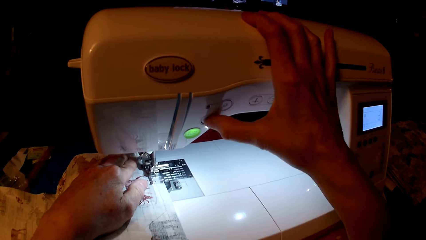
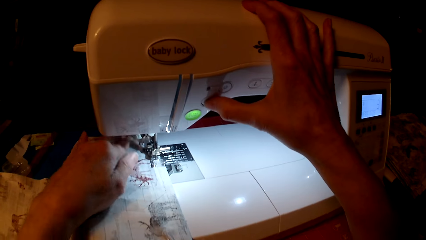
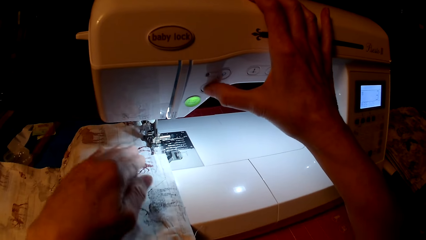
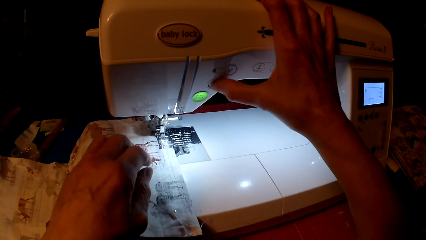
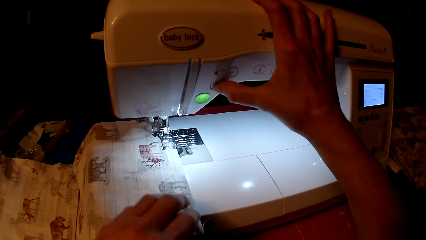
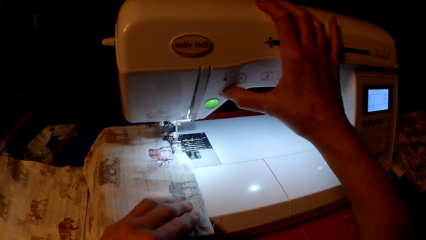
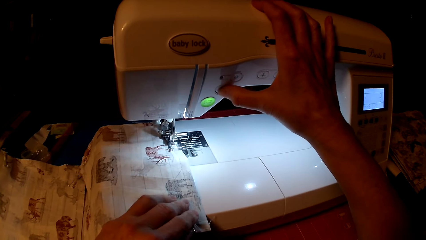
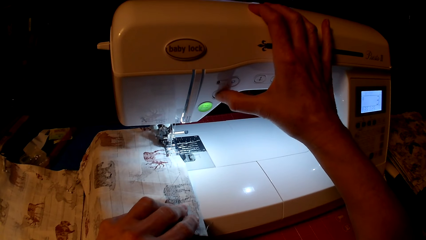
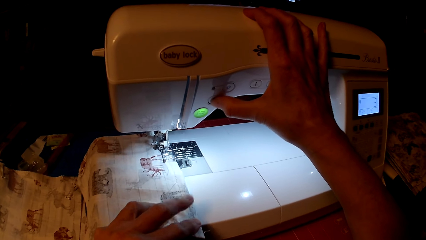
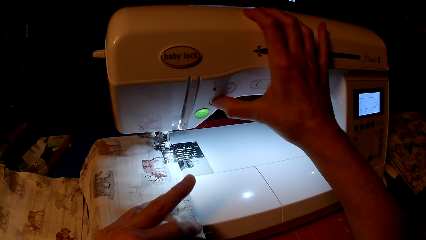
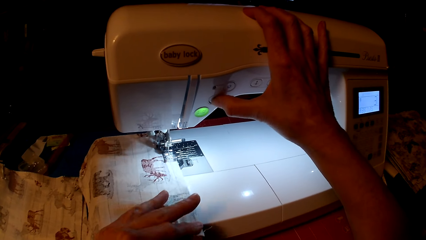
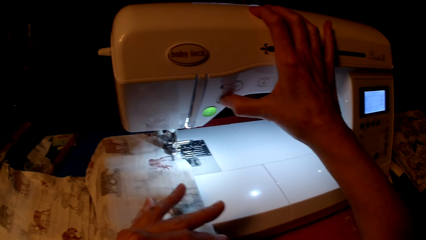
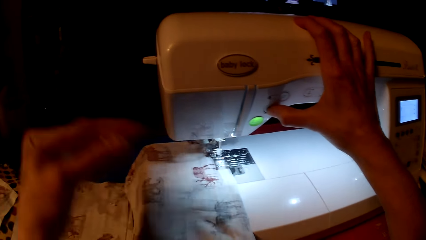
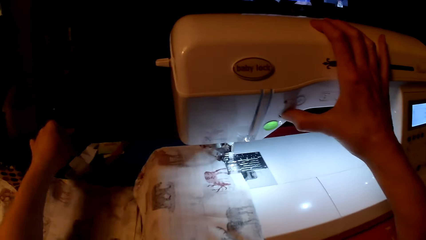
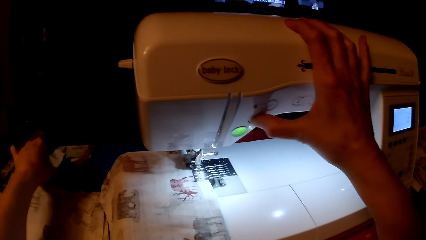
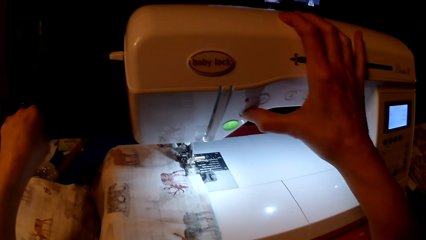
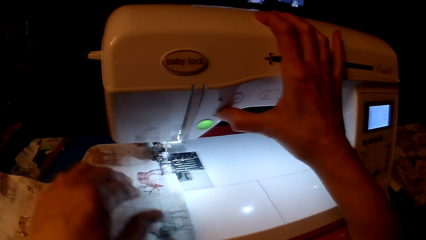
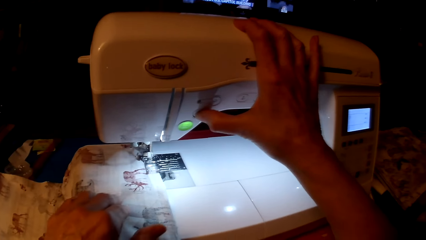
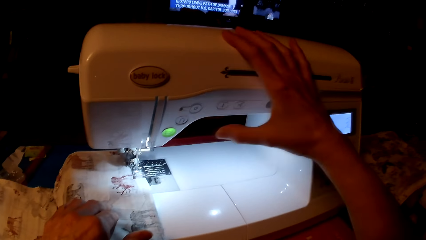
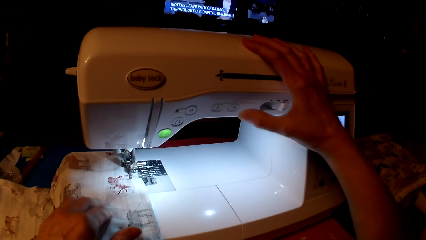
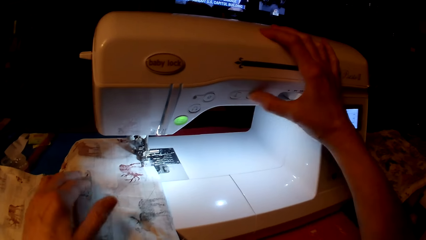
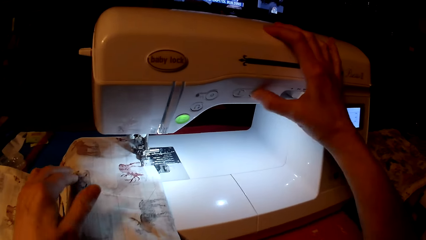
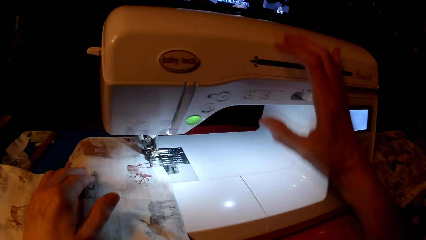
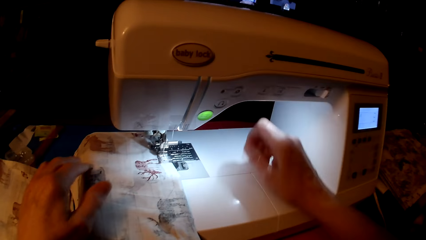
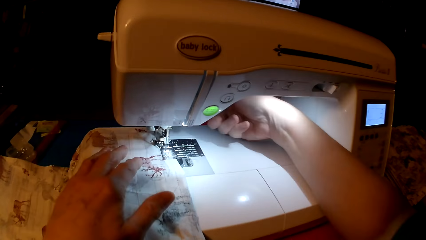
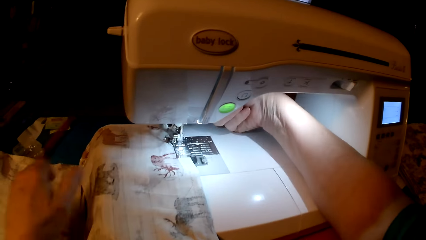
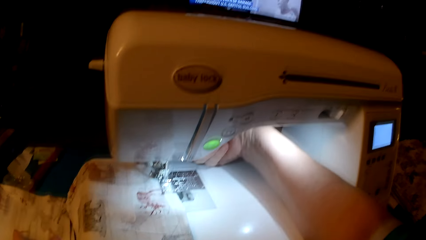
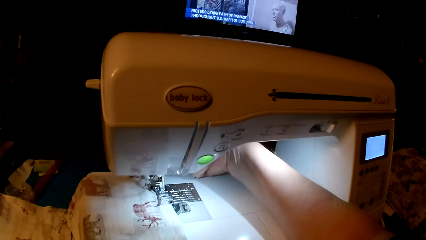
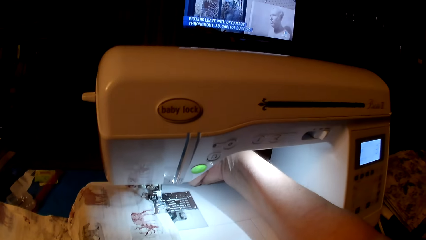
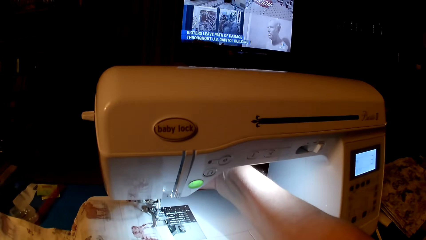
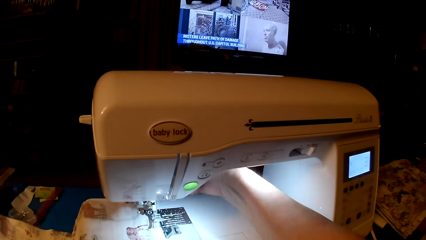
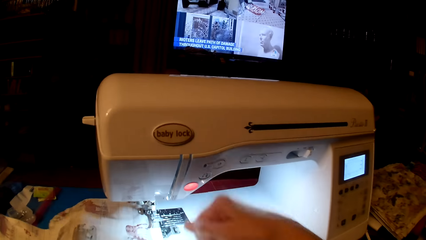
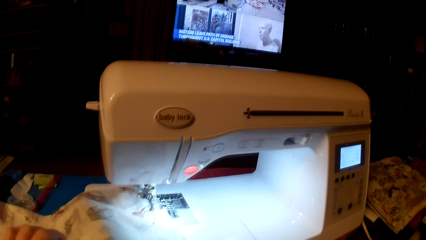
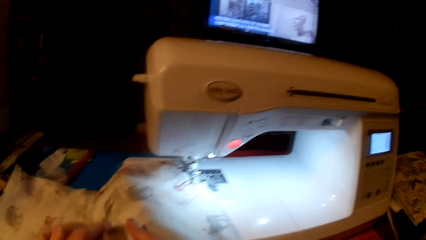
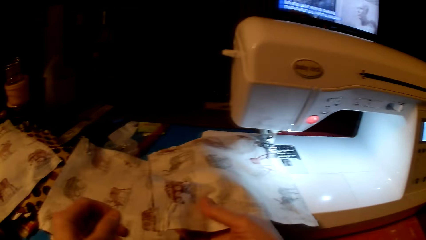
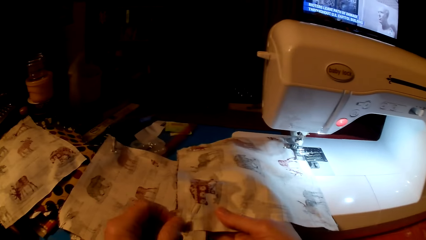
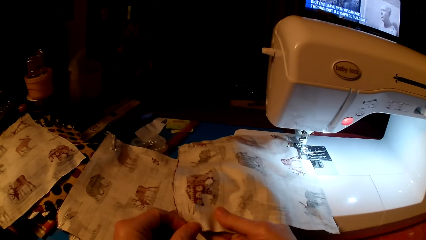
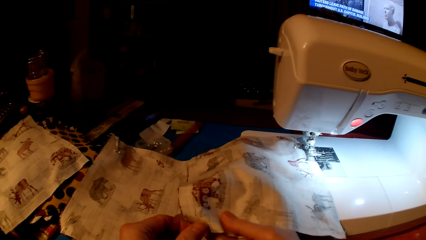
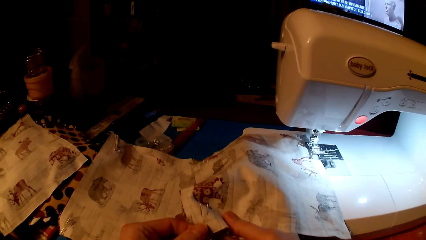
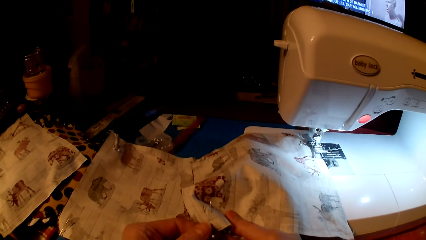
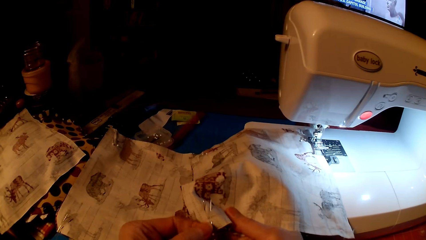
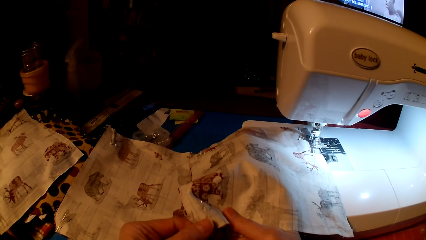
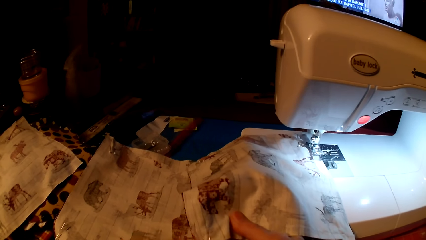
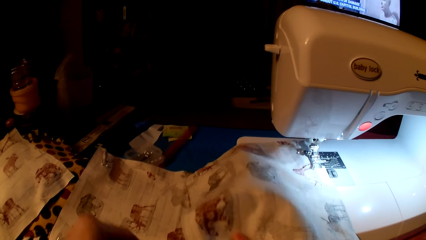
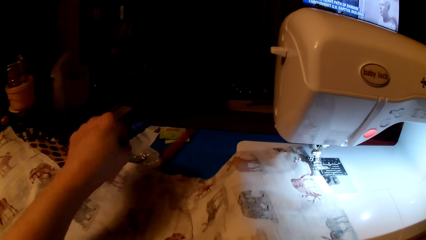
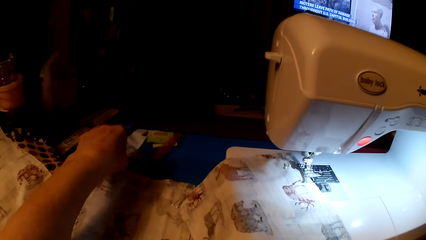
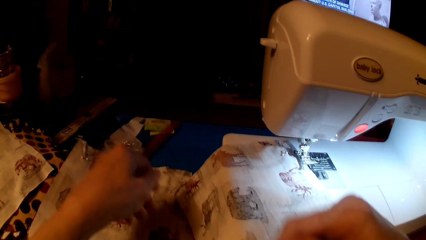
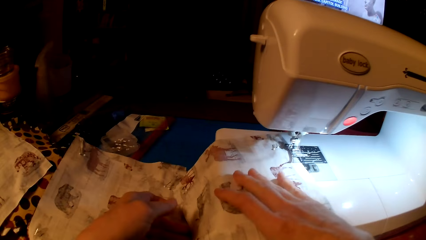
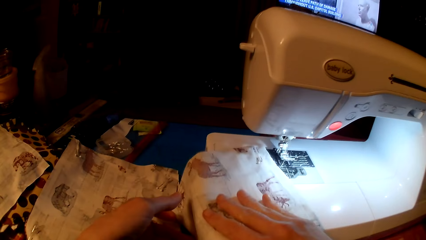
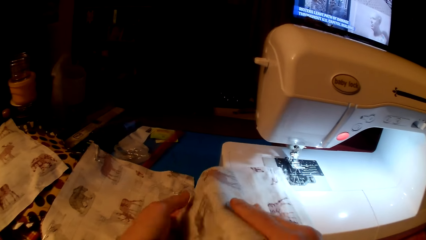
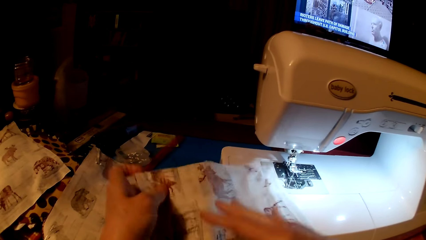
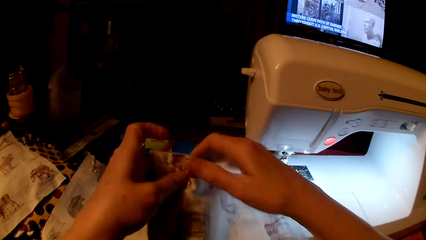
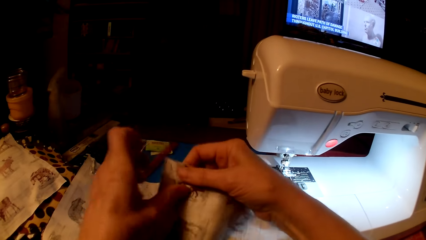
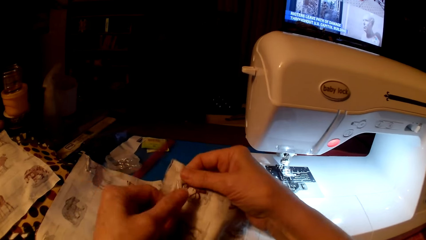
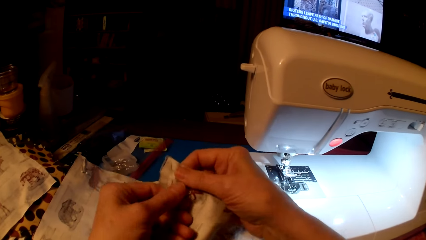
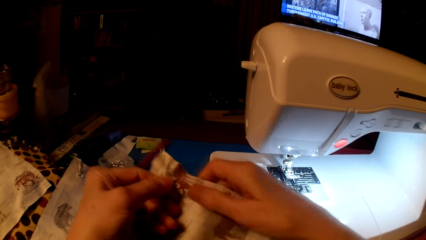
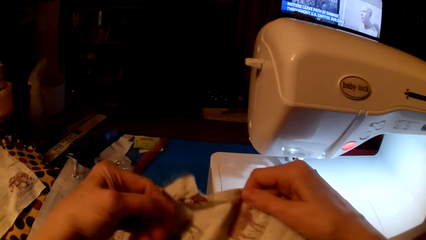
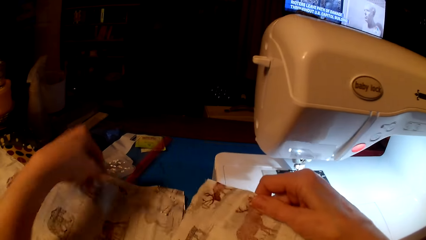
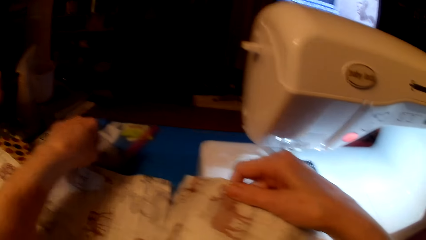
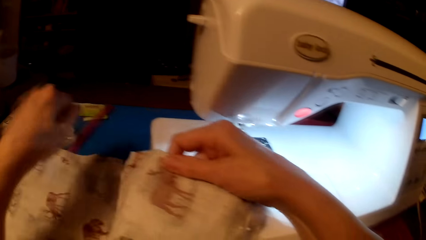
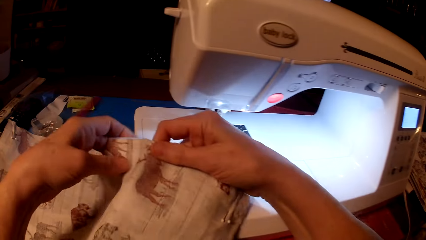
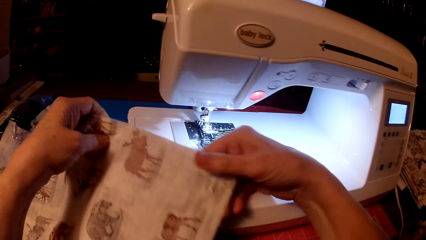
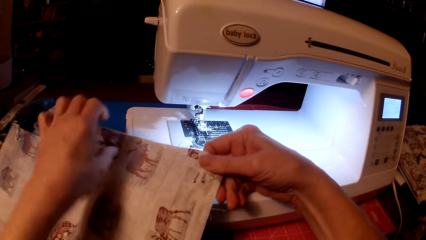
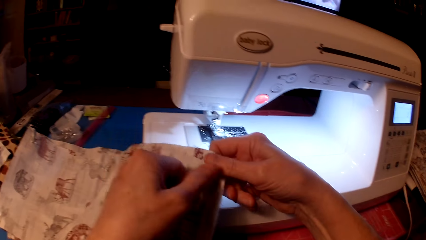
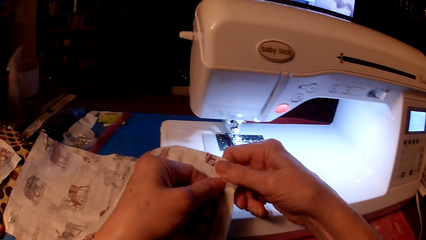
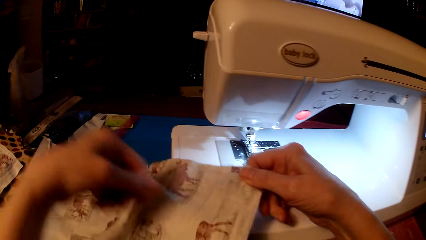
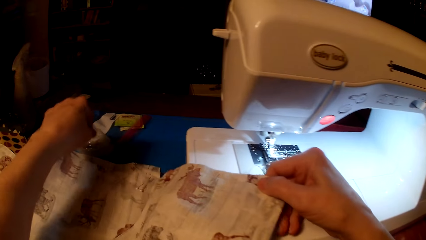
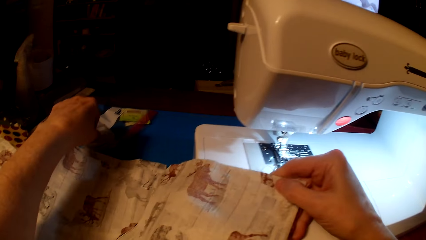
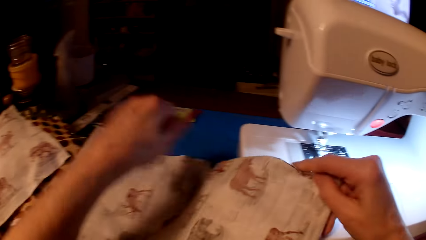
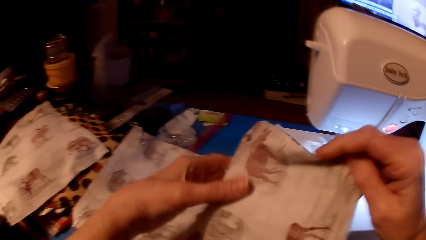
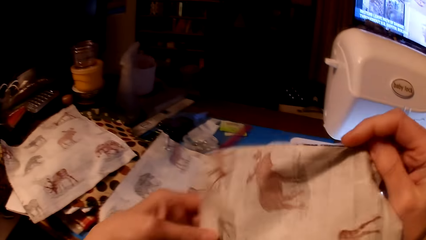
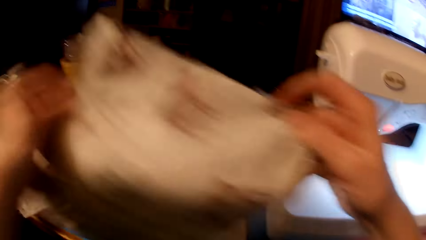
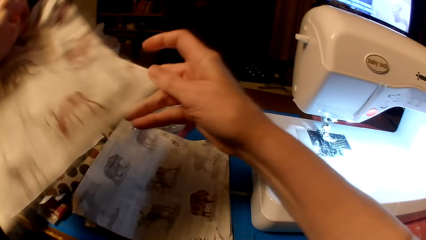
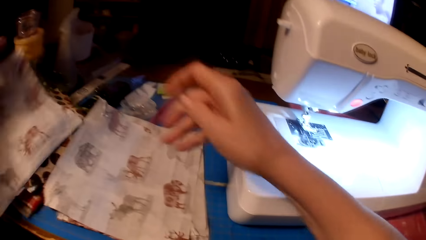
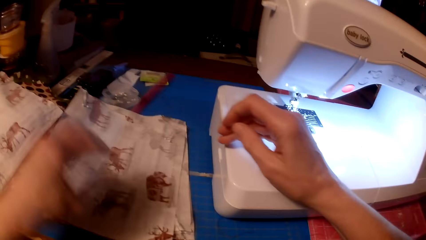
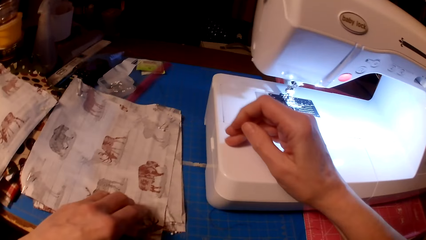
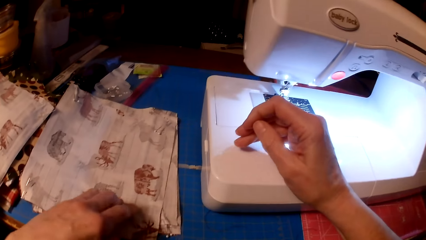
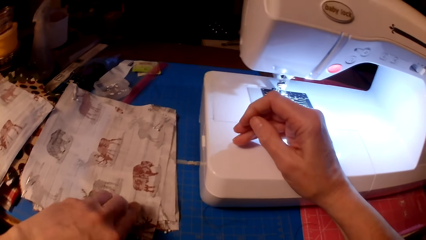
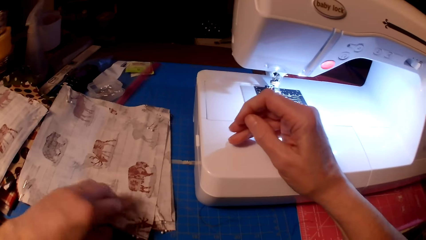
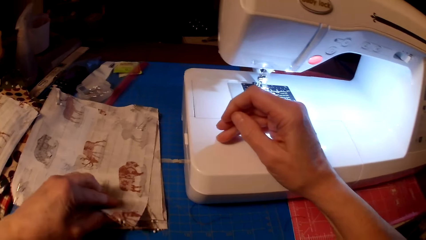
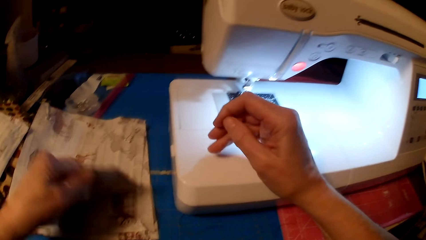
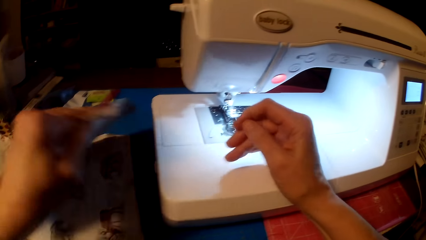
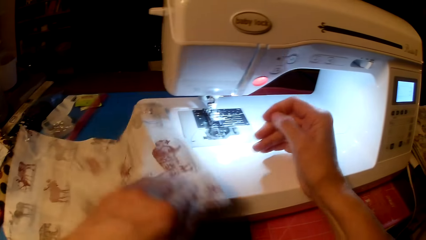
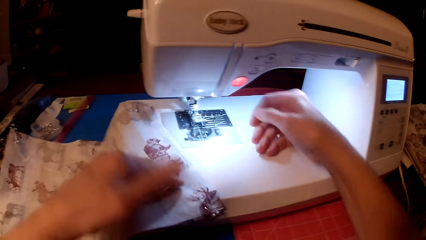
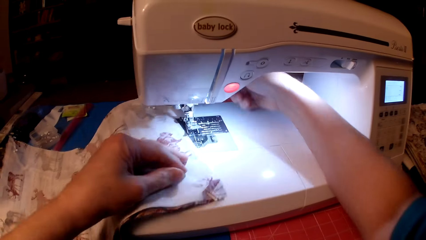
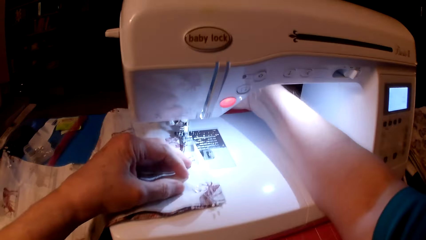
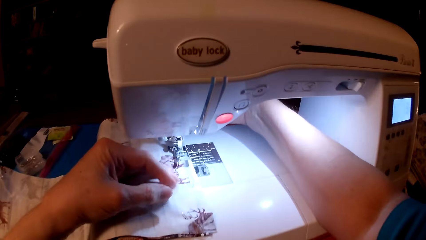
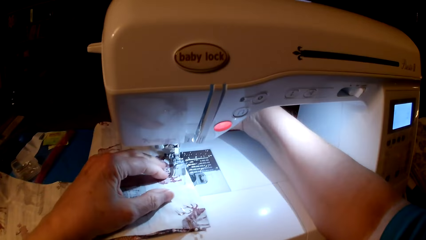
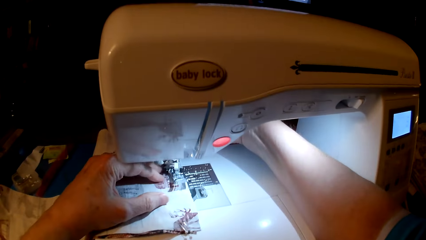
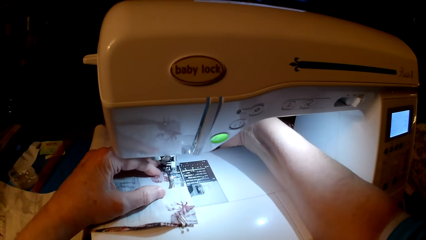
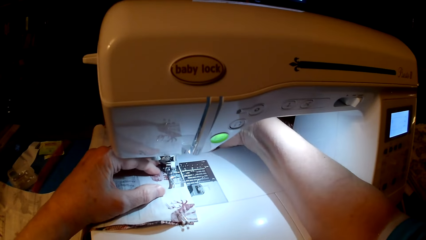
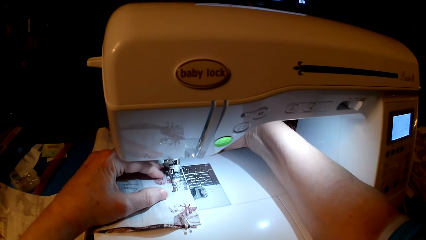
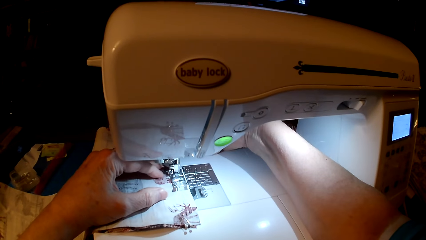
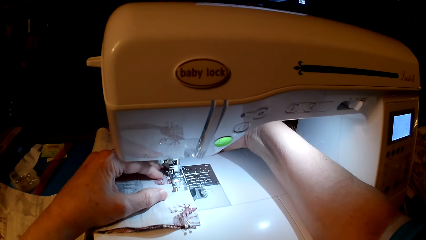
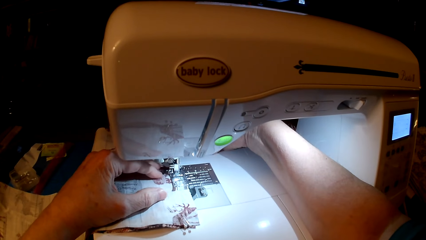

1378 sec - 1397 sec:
The camera wearer presses the speed button. They put a pin in a container. They hold the speed button. They operate the sewing machine. They press the stop button. They lift the leg lifter. They lift the piece of clothes. They remove a pin from the piece of cloth and put the pin in the container. They move the piece of cloth. They remove pins from the piece of cloth and put the pins in the container. They remove pins from the piece of cloth and put the pins in the container. They put the piece of cloth aside on the table. They pick up another piece of cloth. They put the piece of cloth on the sewing machine.
